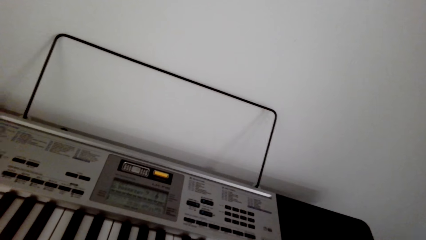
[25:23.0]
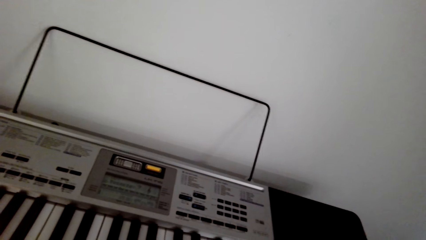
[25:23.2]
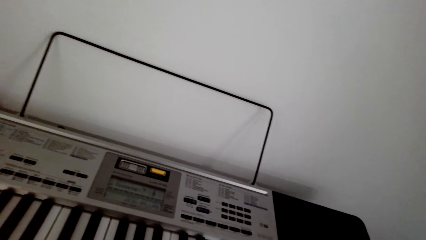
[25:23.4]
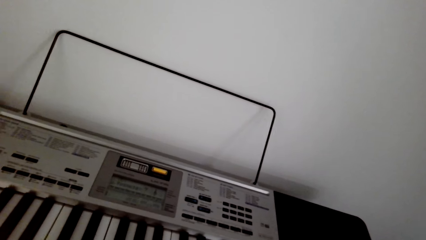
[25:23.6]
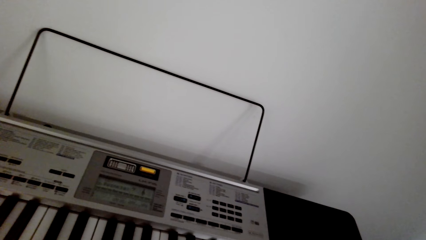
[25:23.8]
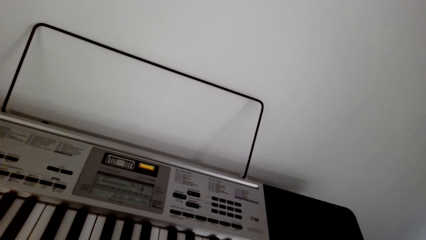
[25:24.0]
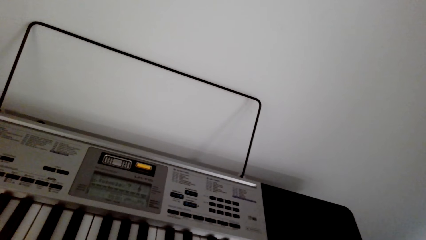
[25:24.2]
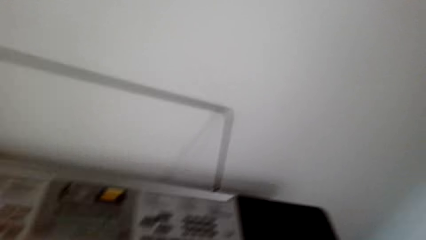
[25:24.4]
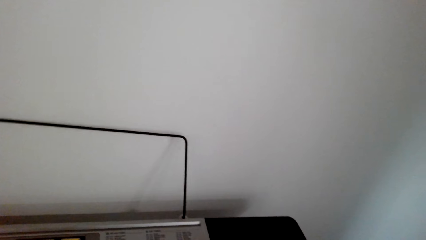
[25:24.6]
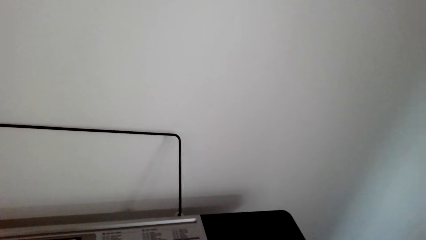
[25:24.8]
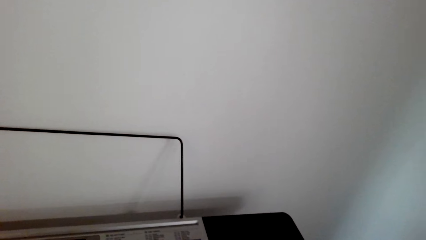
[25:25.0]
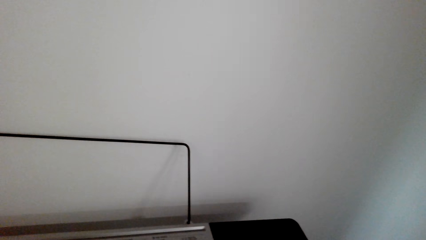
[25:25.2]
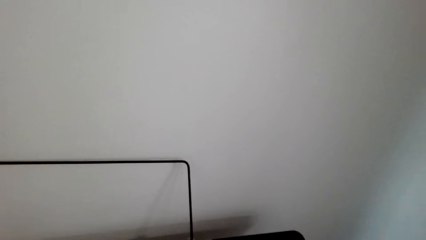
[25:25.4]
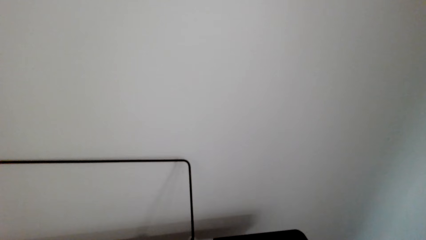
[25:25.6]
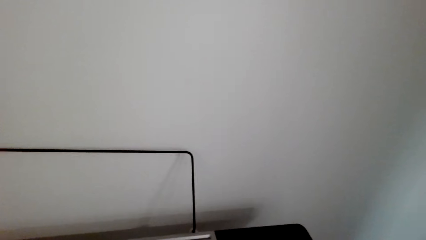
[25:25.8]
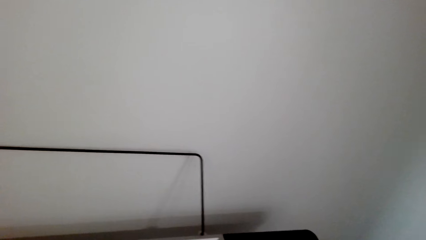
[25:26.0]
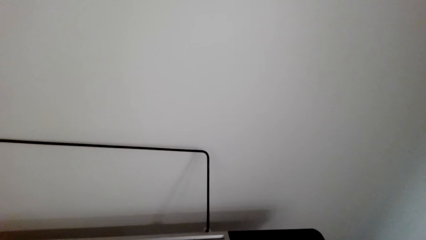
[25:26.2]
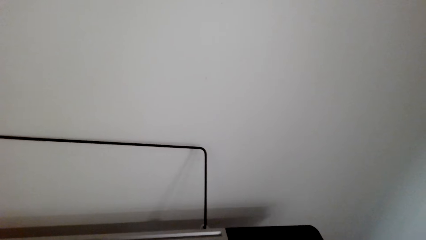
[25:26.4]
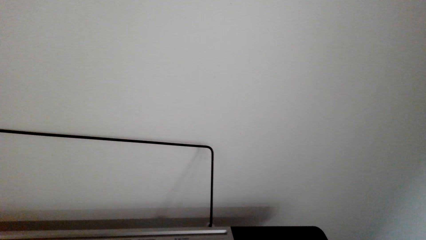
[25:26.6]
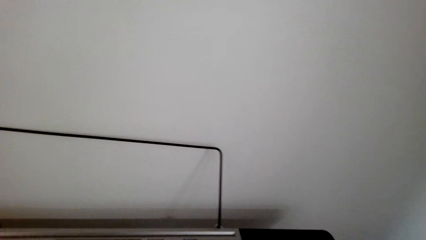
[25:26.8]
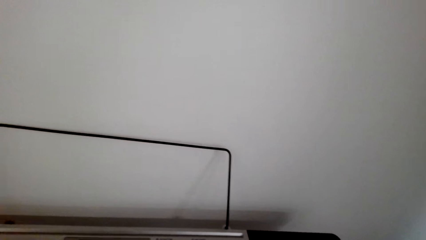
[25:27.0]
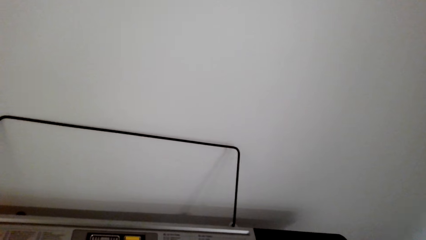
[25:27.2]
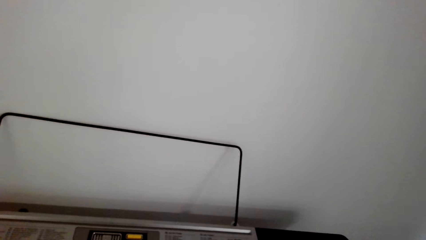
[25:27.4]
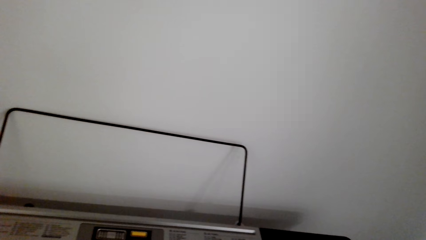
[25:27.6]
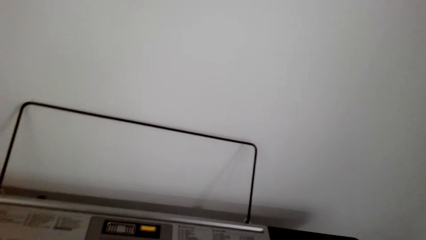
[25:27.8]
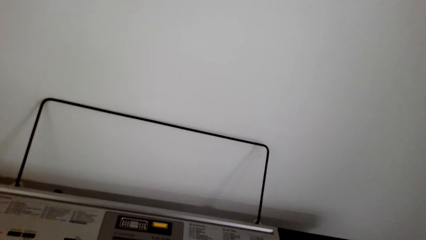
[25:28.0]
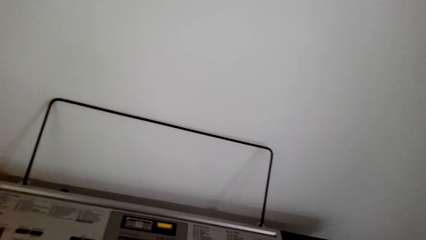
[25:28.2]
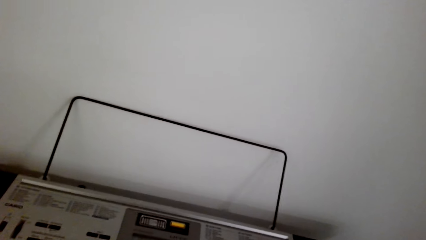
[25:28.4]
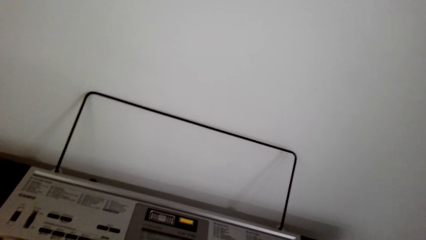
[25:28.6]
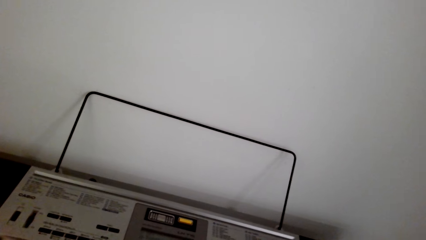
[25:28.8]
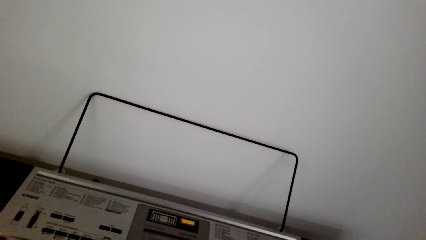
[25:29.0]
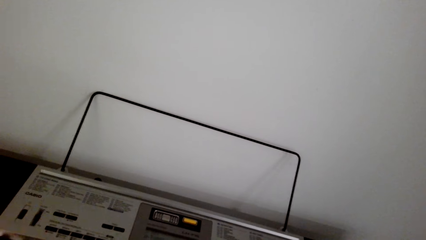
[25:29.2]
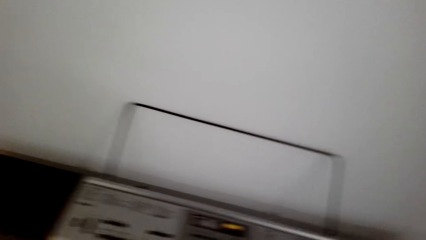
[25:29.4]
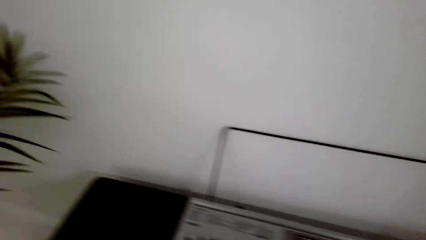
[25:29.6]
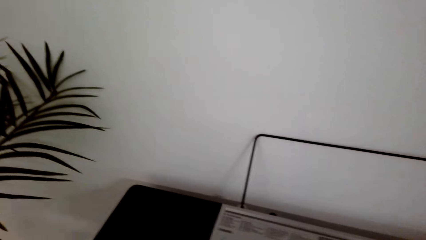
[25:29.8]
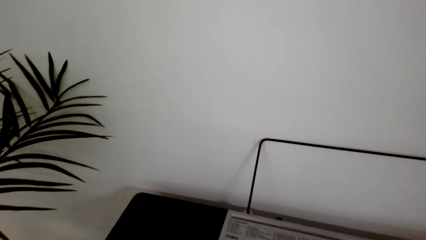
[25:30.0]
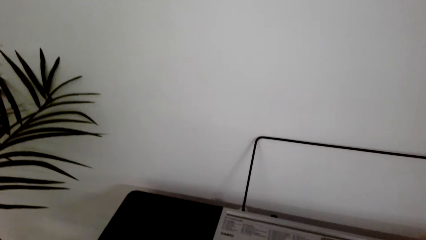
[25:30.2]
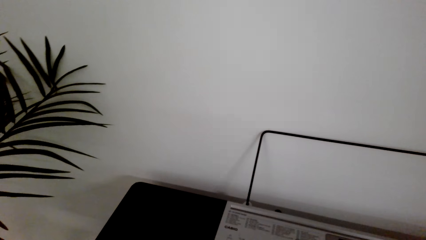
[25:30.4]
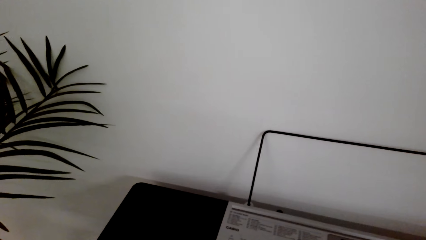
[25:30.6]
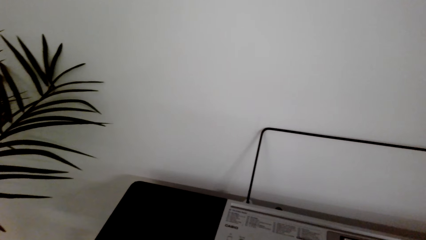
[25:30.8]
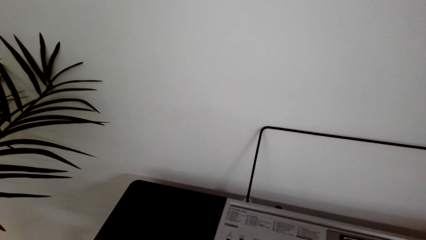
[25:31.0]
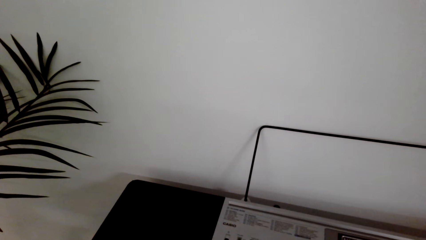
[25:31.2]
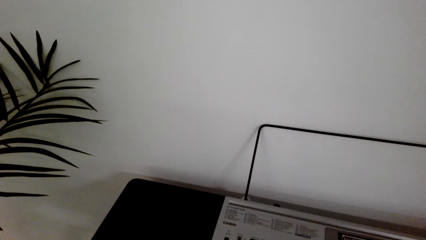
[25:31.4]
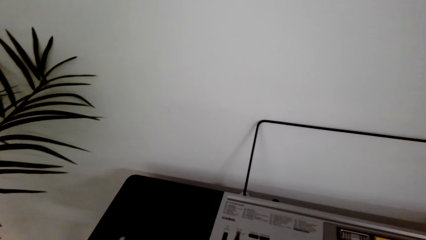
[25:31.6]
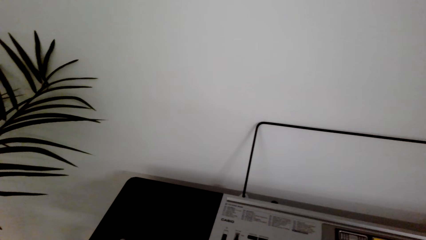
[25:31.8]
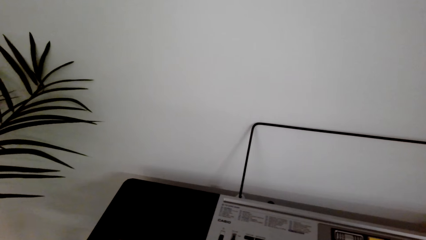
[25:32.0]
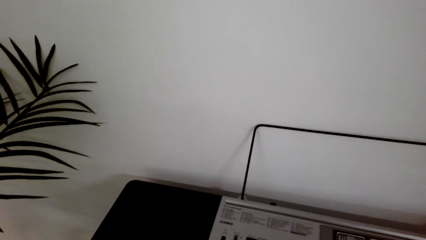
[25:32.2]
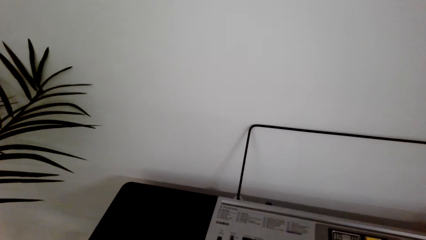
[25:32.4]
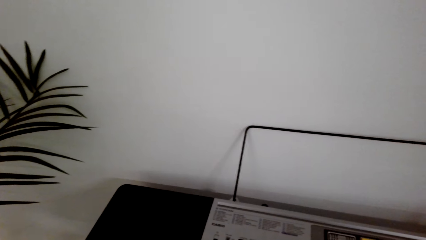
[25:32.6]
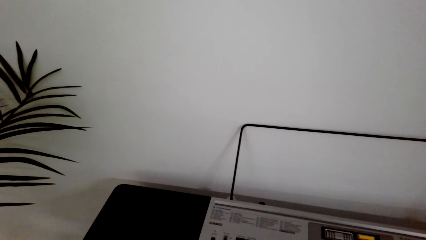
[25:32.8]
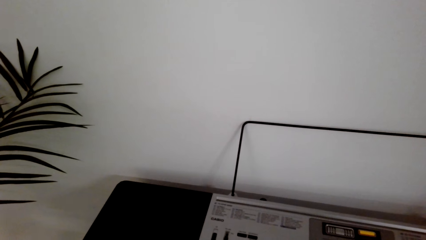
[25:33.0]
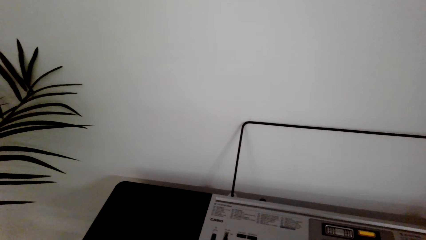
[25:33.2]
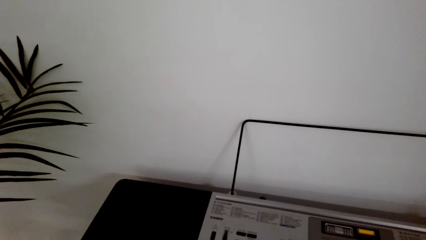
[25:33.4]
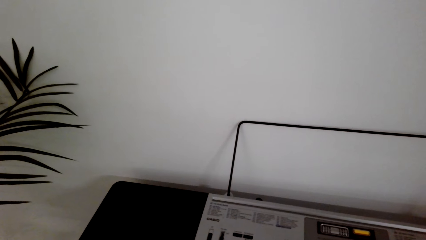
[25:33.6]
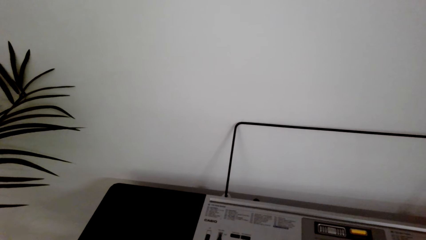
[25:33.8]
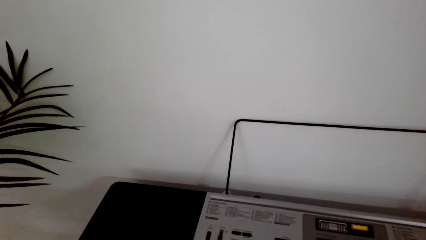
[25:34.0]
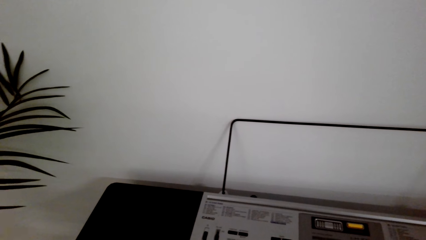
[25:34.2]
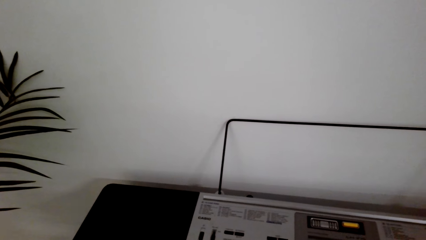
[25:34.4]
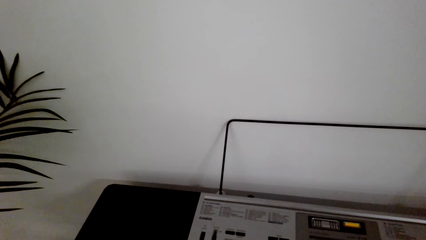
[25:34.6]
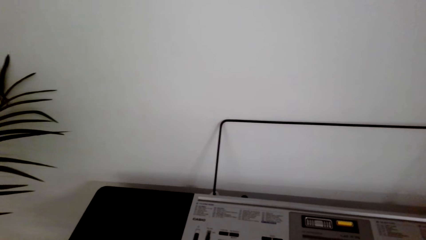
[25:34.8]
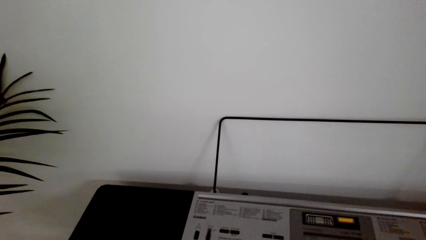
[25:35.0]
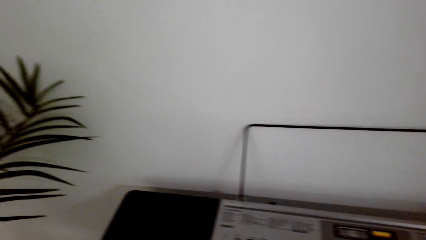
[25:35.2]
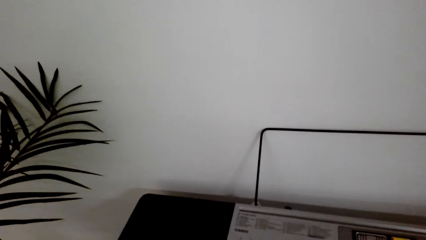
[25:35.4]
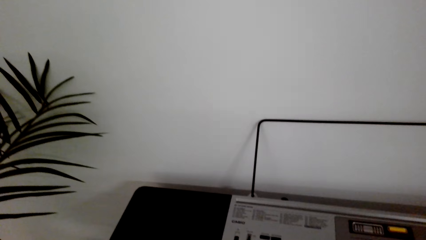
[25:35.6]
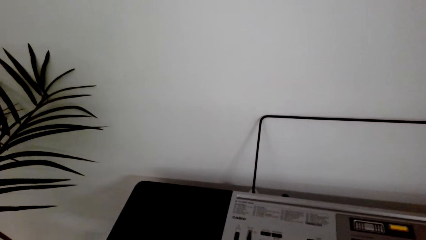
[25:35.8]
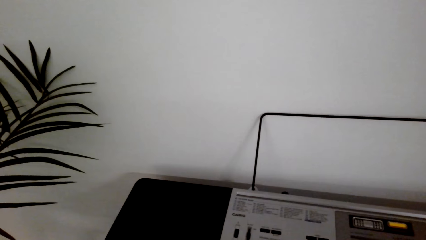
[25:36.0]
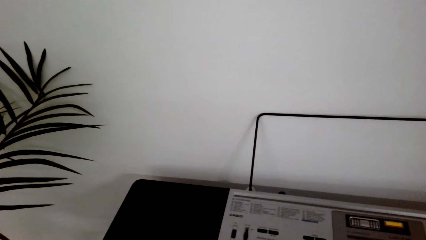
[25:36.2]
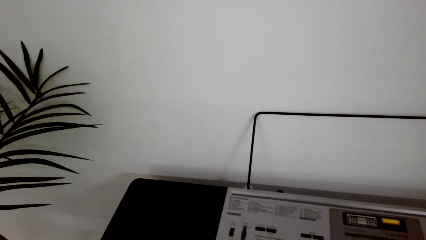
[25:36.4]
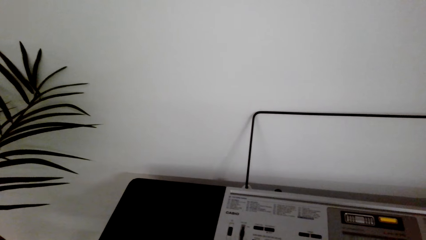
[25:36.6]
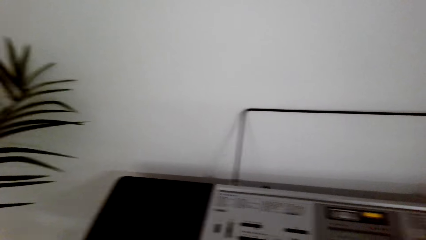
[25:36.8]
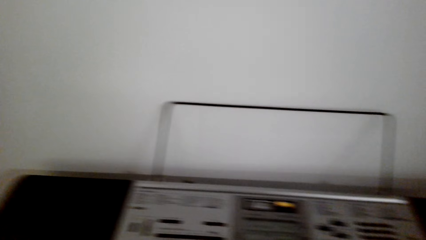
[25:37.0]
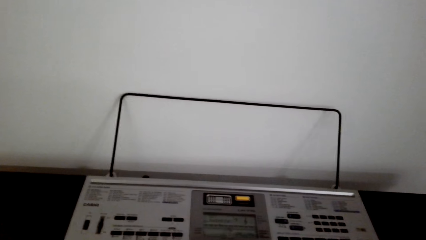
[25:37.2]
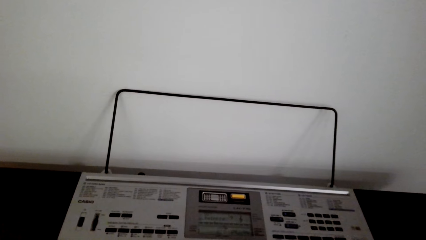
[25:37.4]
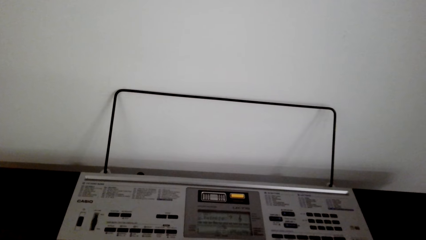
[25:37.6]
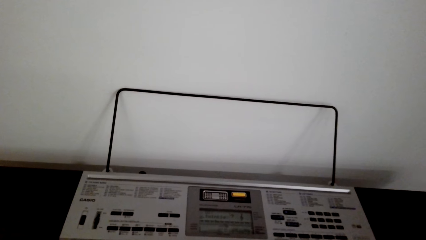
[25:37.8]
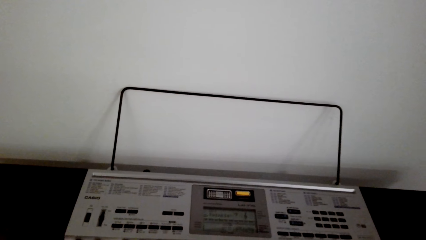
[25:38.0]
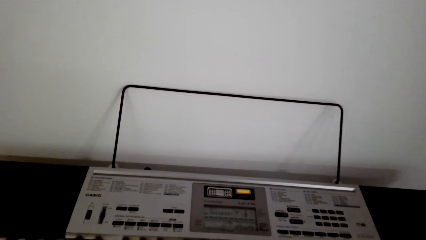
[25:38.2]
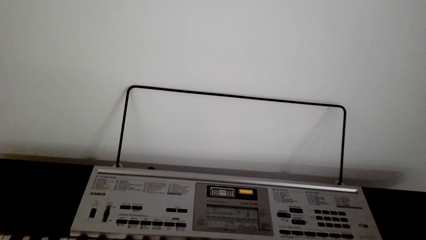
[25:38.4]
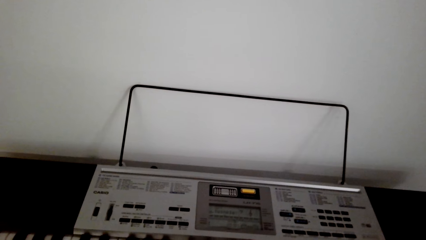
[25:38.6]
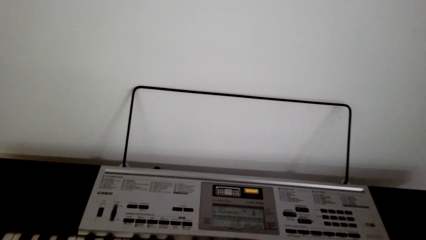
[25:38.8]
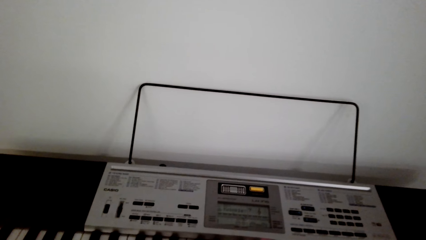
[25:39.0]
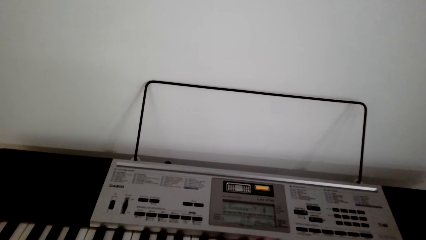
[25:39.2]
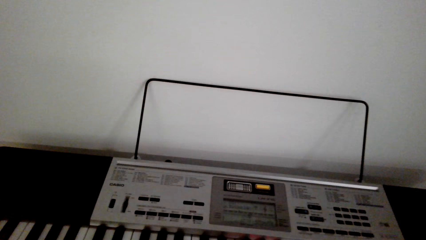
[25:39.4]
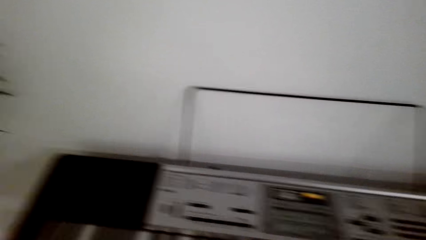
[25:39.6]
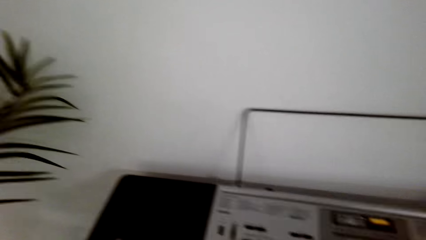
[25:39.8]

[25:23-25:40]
The camera wearer looks around repeatedly.
